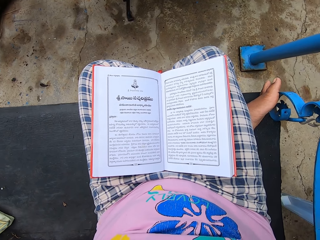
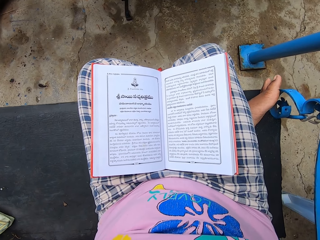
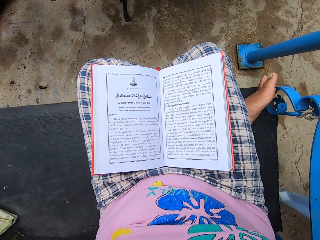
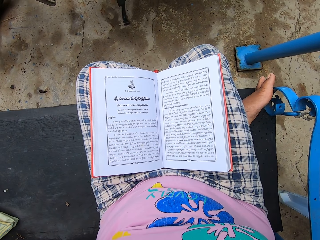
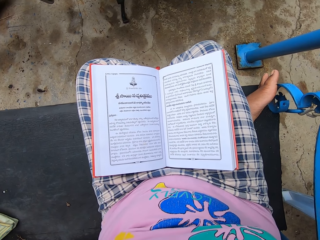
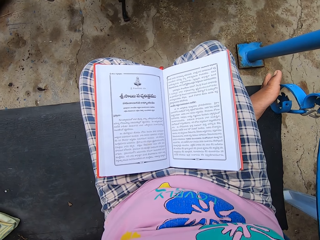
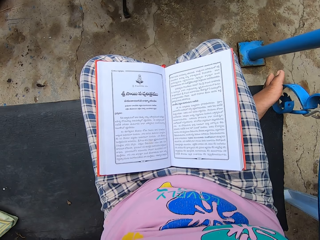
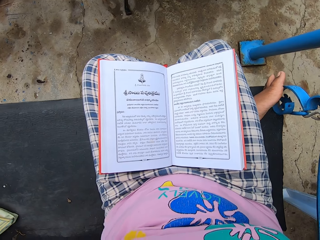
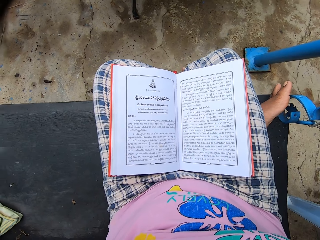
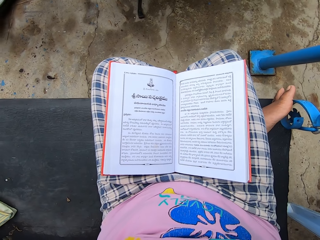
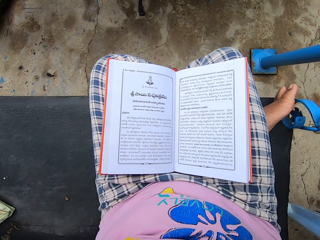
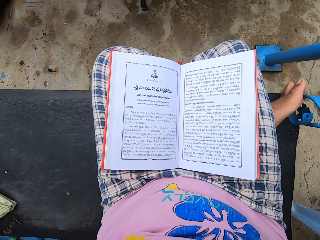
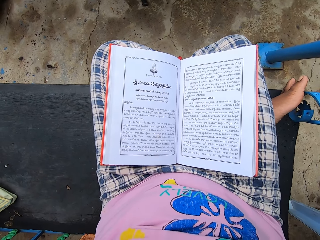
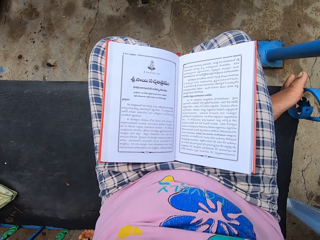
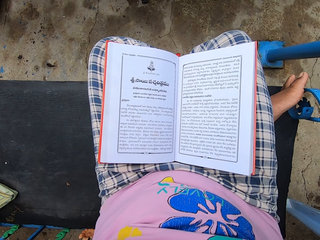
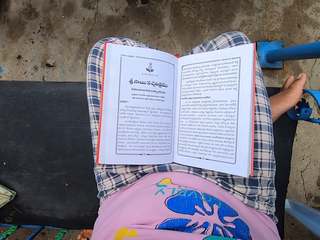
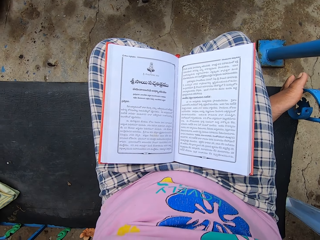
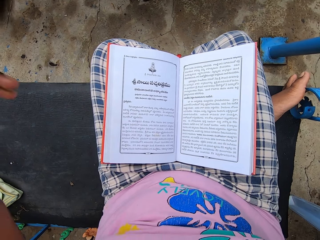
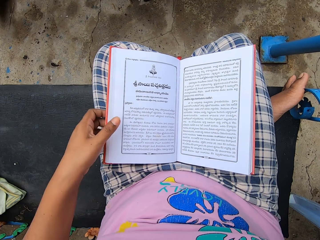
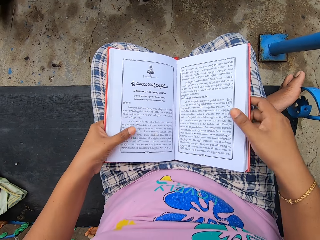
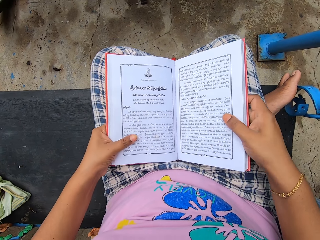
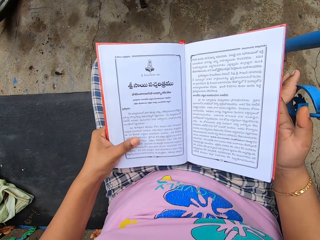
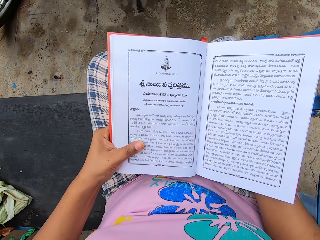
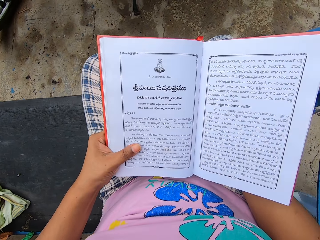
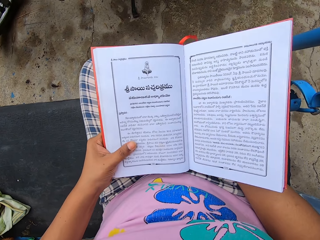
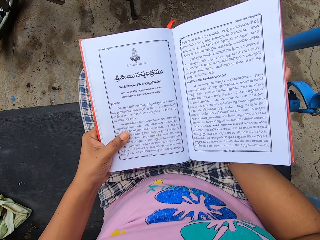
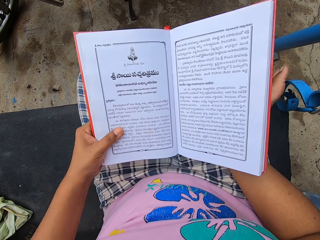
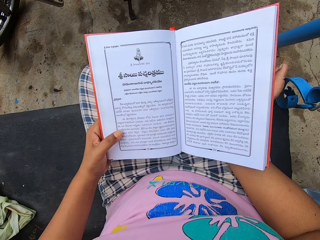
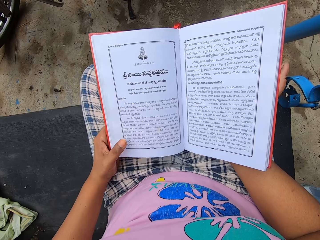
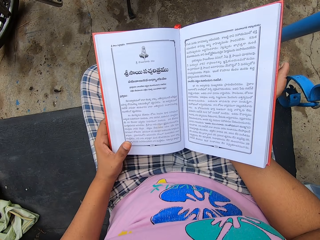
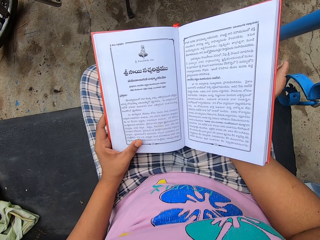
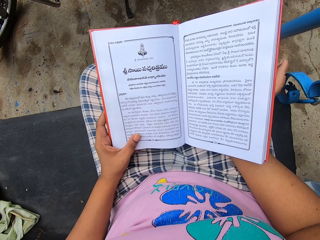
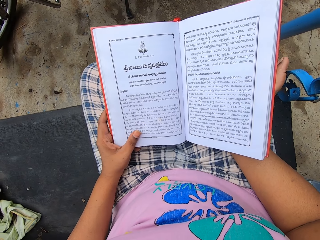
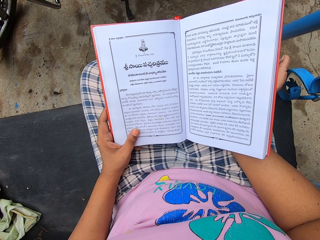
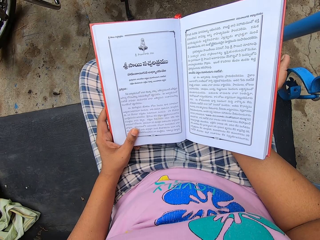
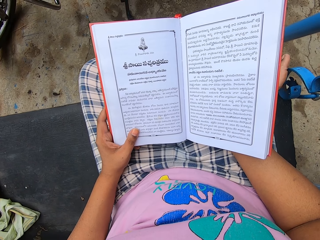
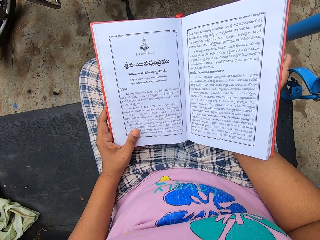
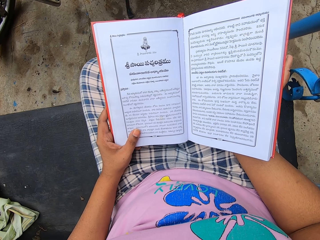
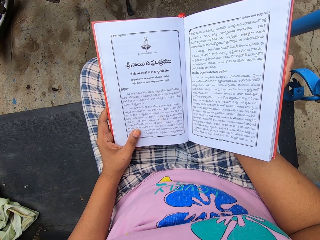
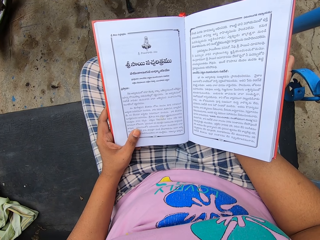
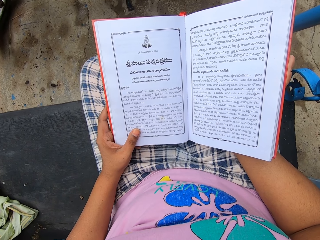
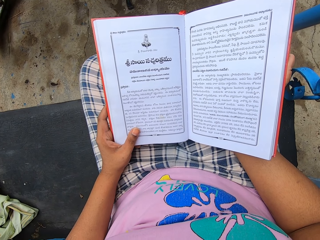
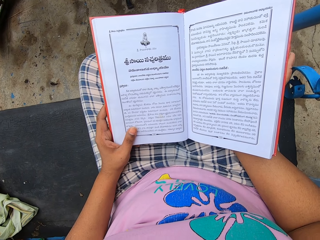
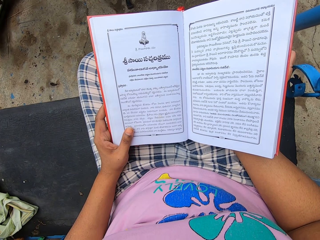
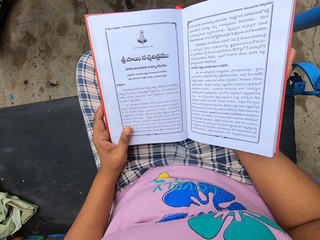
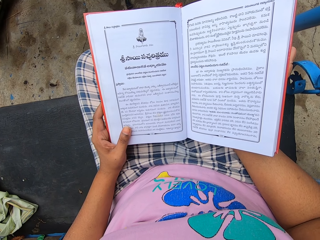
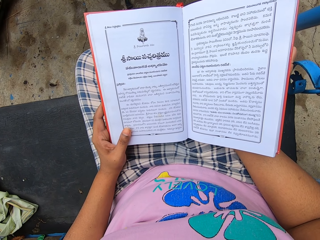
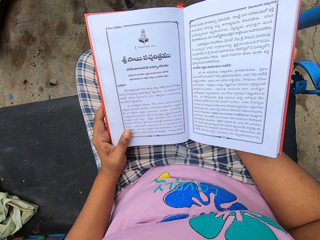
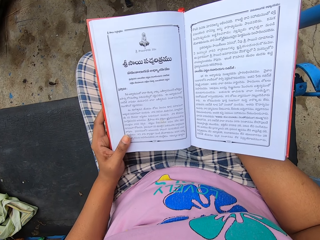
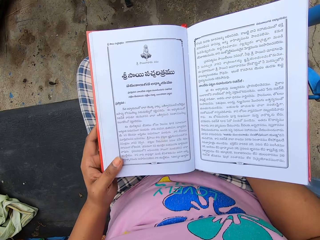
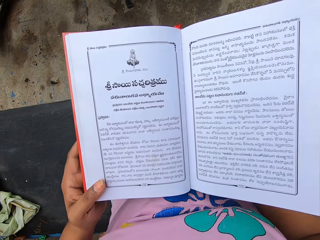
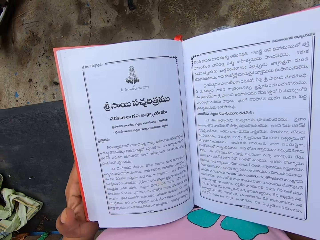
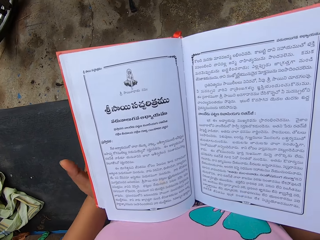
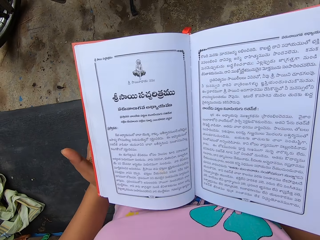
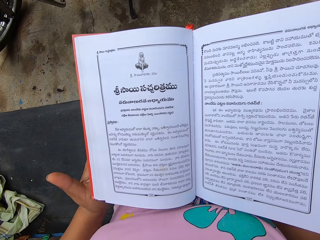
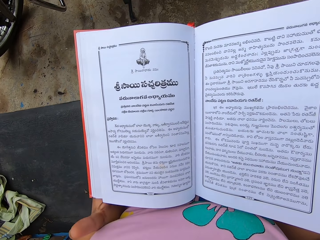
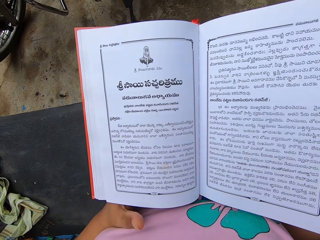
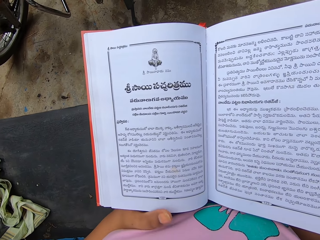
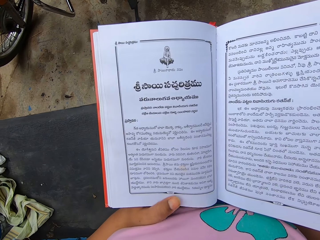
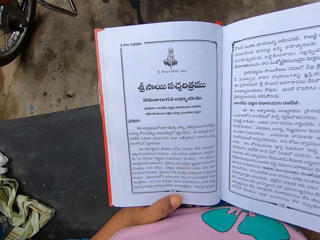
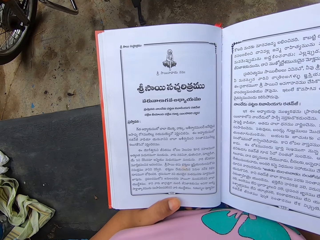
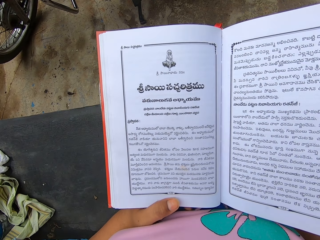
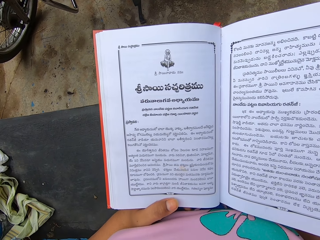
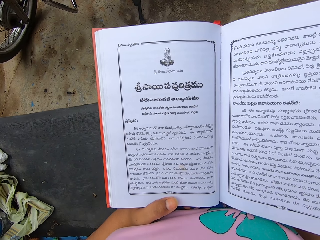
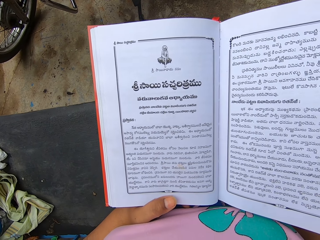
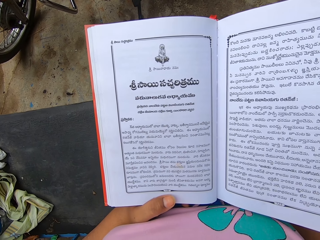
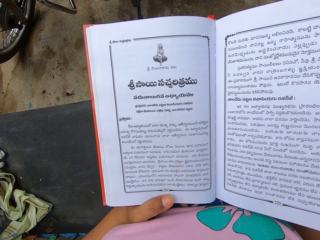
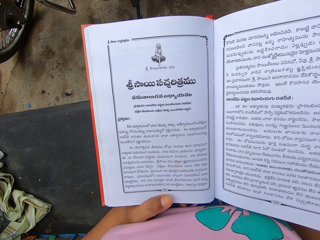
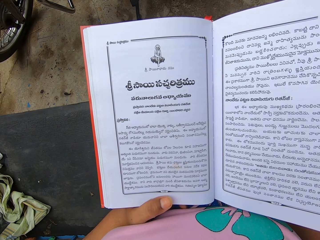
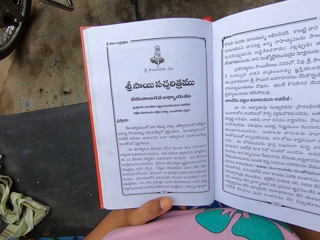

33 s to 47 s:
The camera wearer holds the book with both hands. They lift up the book. They read the book. They lift up the book. They adjust the hand.

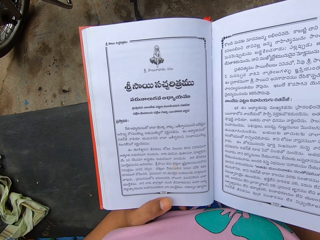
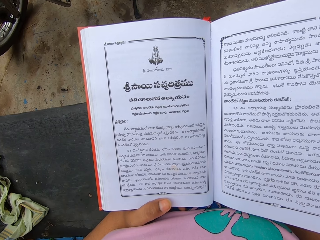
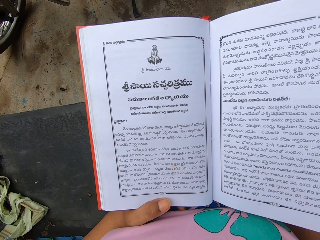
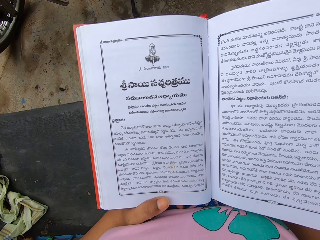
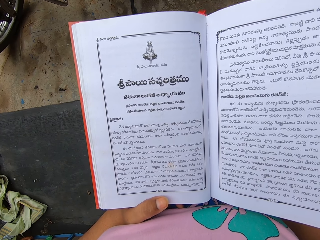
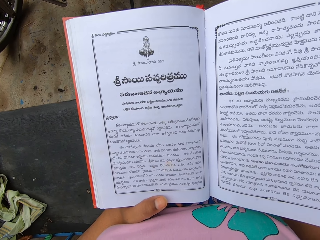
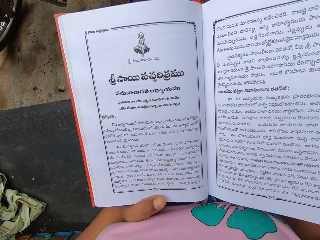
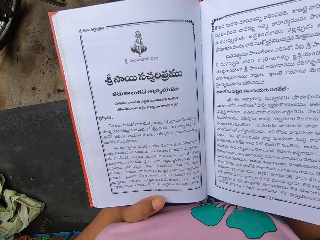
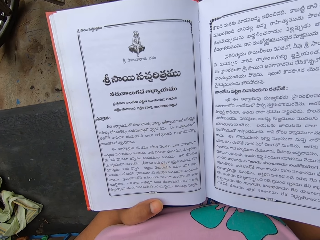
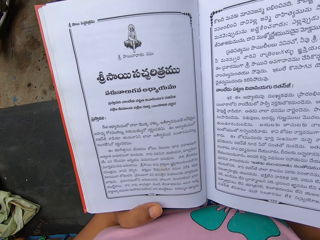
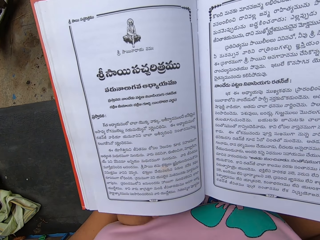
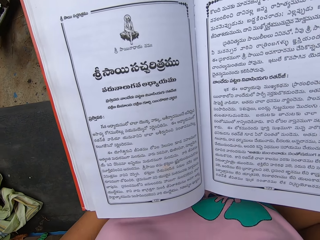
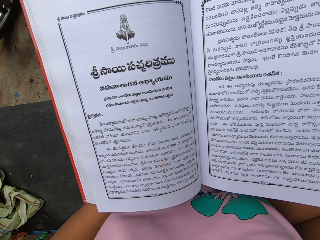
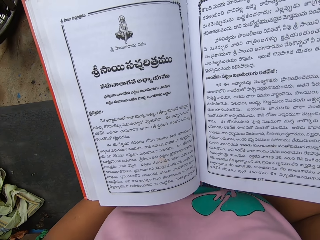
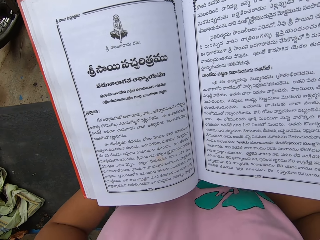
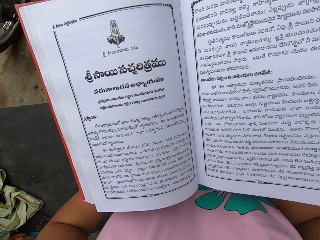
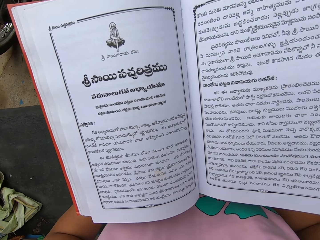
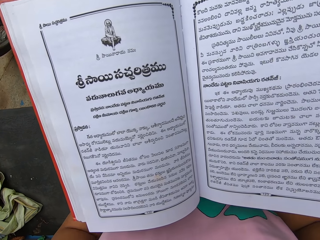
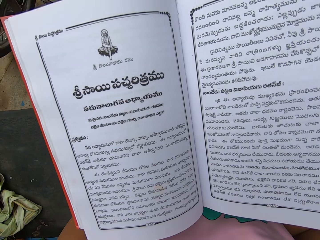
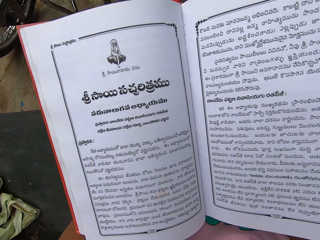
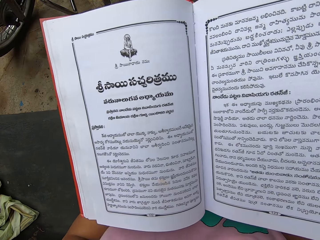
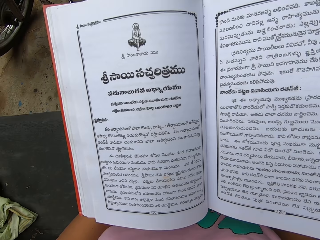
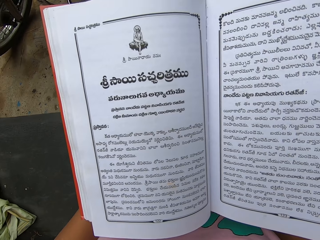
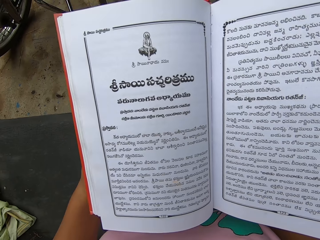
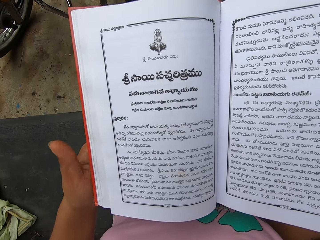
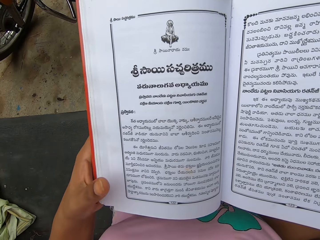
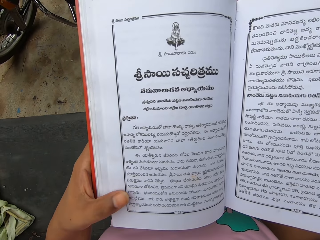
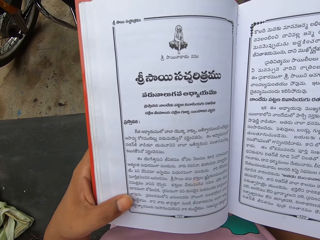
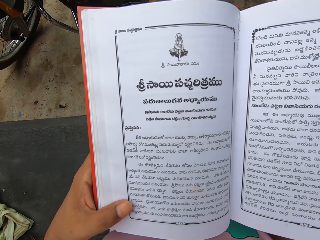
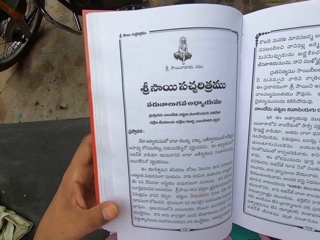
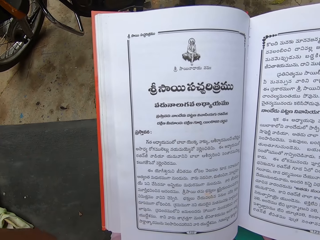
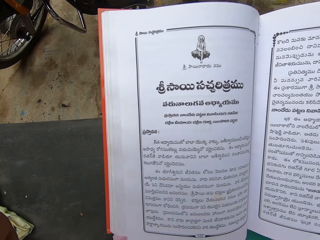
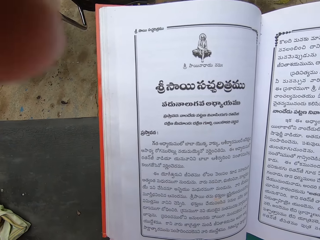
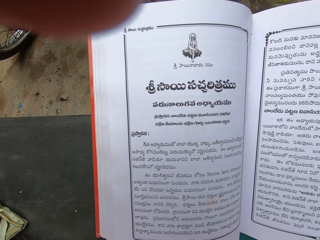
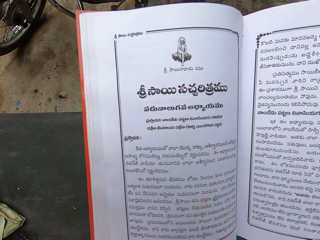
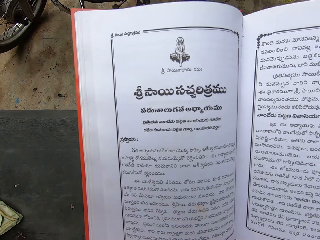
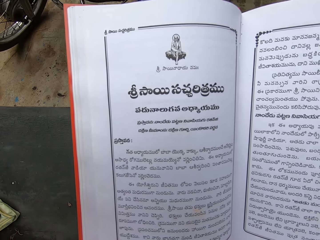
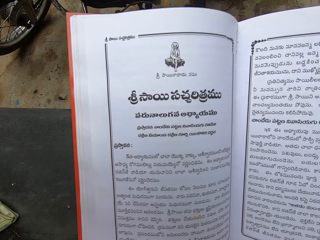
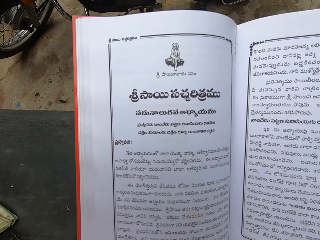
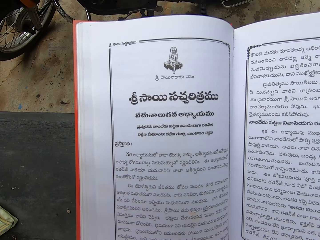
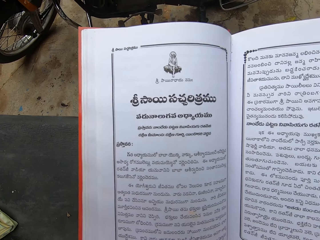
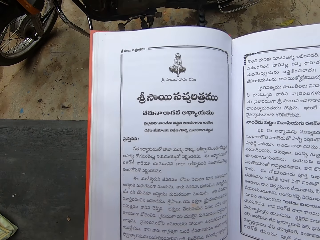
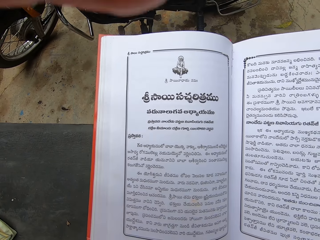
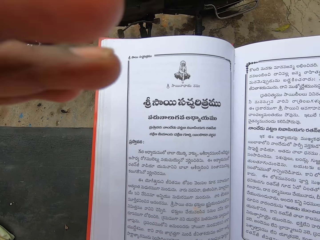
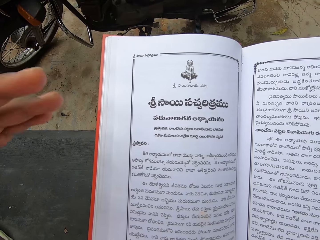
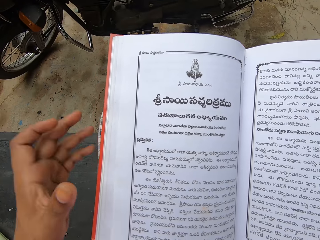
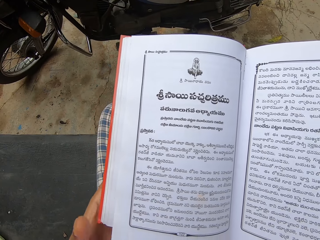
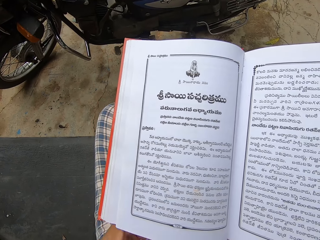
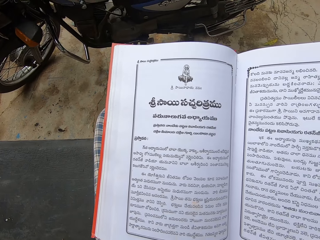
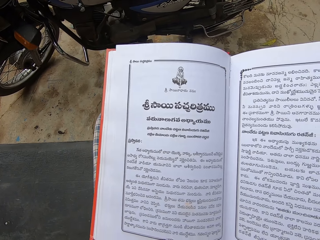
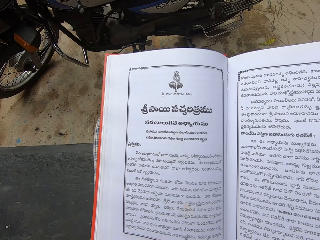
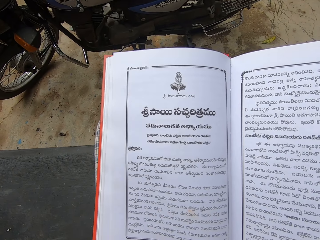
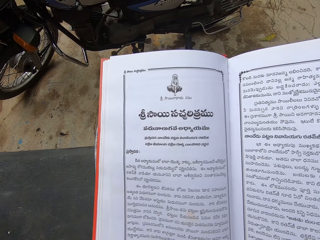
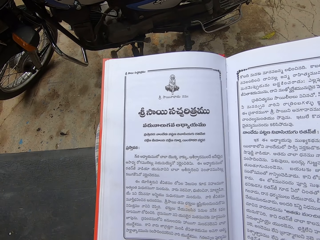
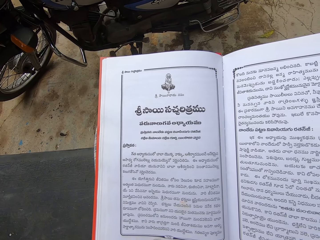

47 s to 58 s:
The camera wearer reads the book. They adjust the cloth with the left hand. They position the book. They read the book. They adjust the camera. They lower the hand. They hold the book with the hand.
